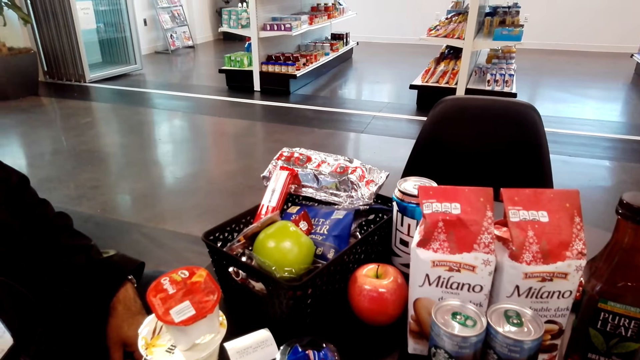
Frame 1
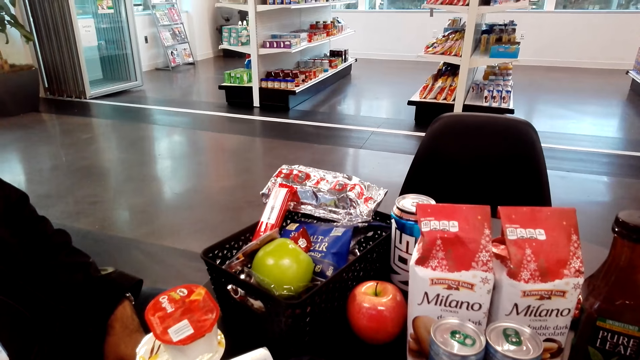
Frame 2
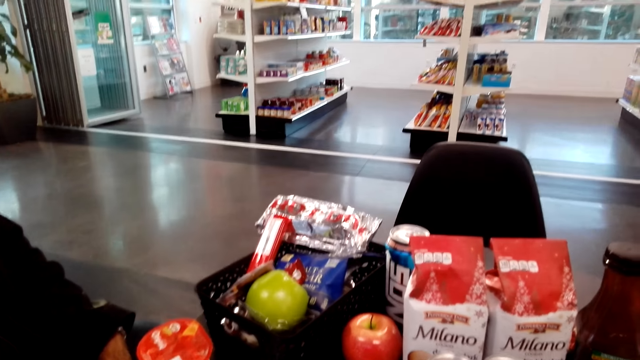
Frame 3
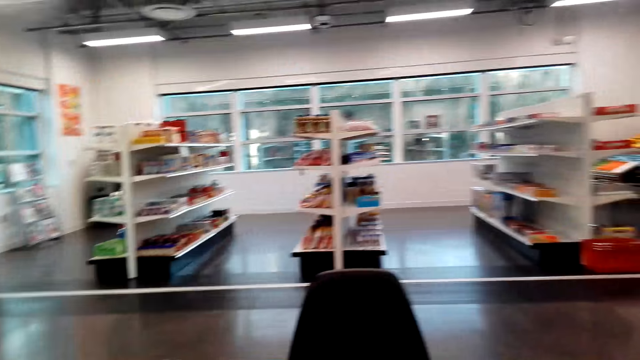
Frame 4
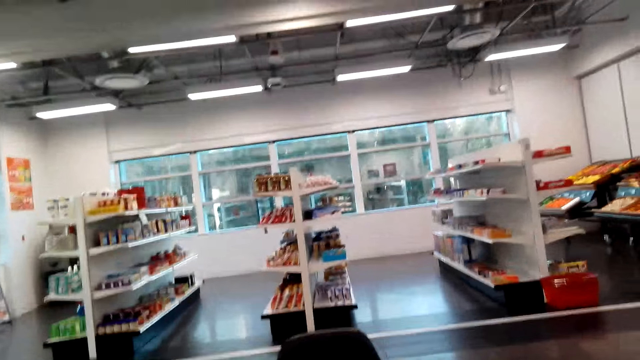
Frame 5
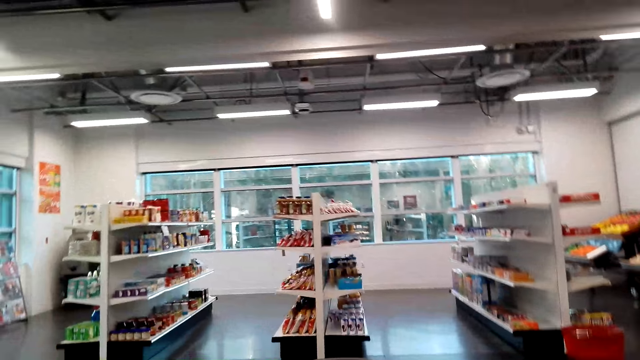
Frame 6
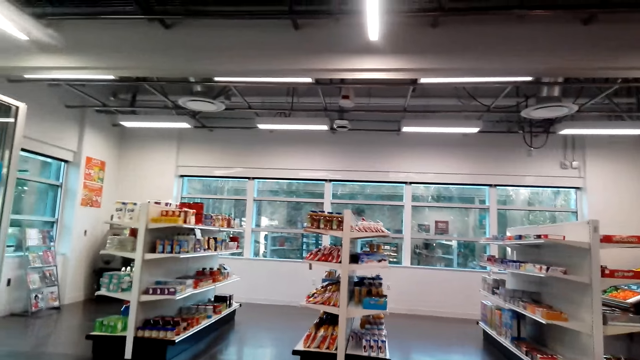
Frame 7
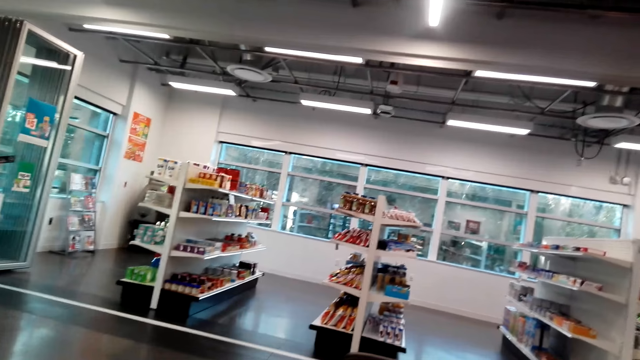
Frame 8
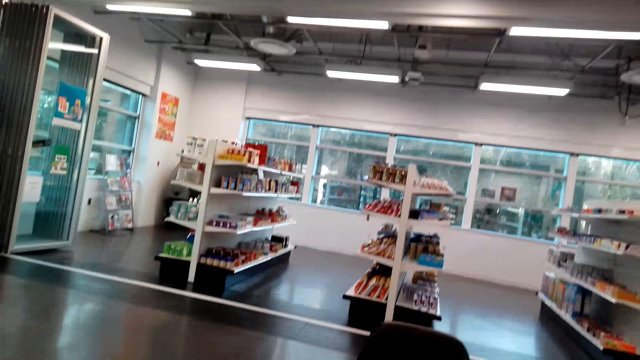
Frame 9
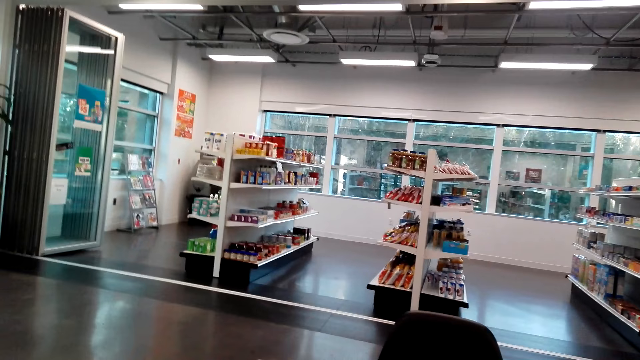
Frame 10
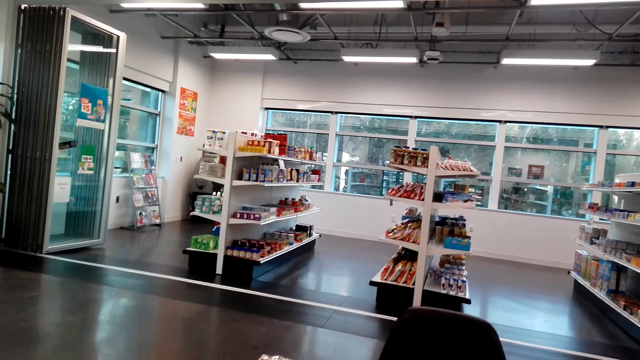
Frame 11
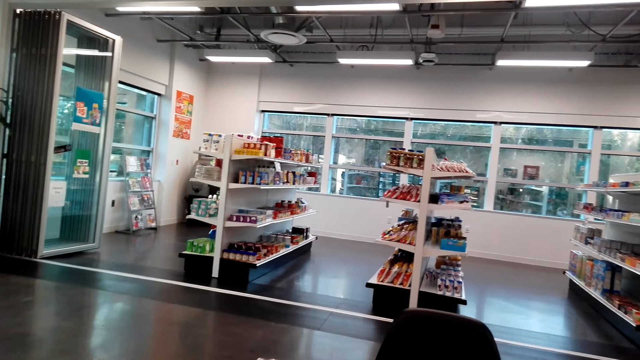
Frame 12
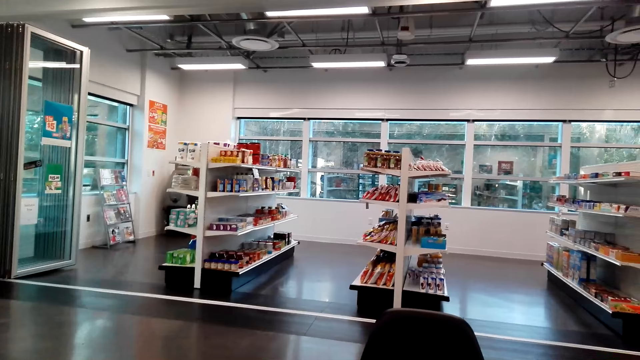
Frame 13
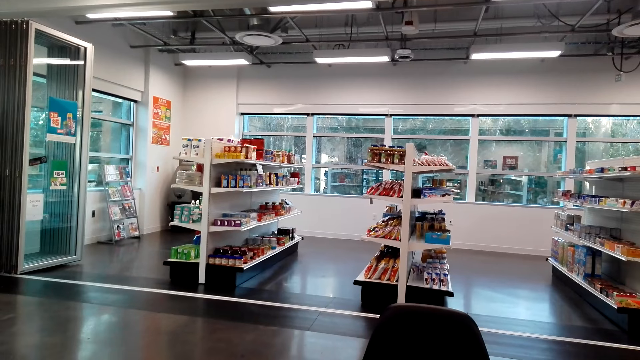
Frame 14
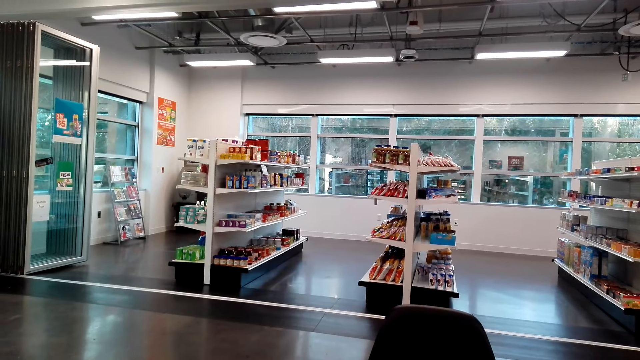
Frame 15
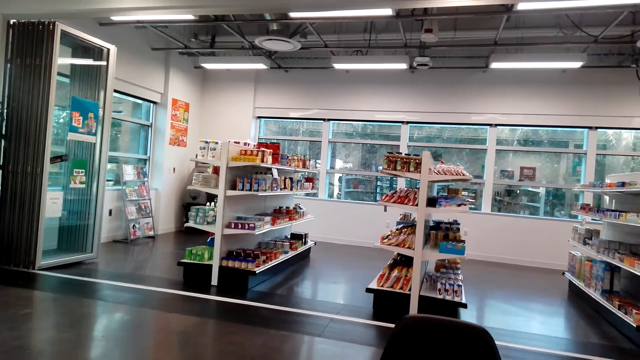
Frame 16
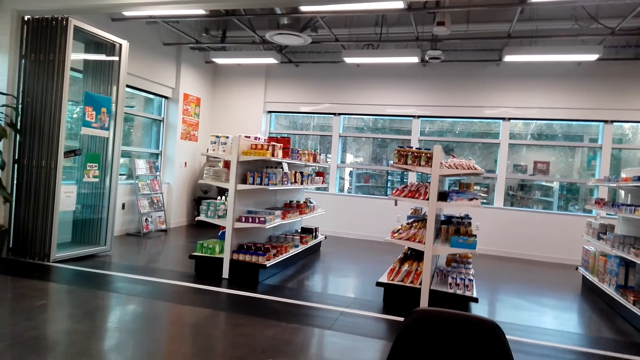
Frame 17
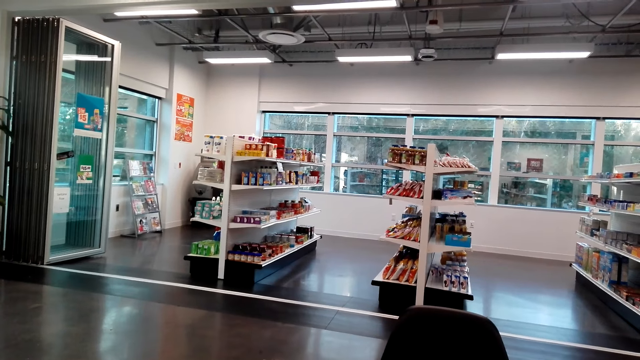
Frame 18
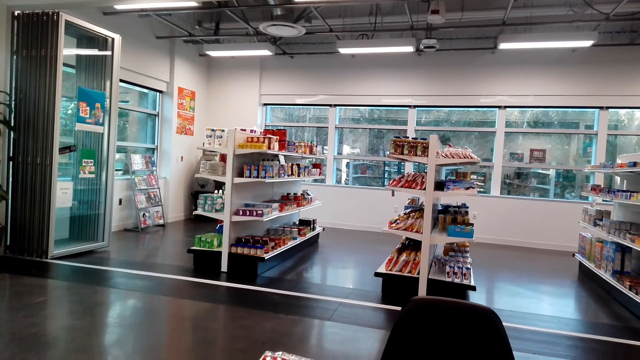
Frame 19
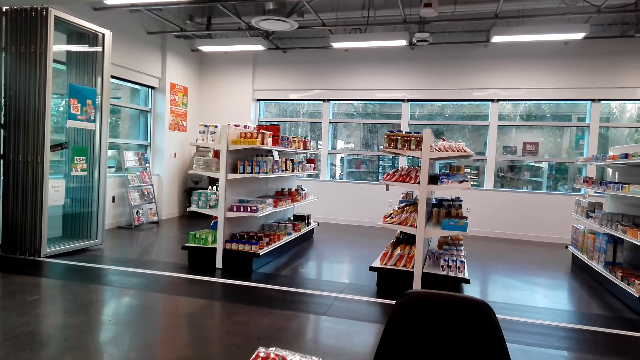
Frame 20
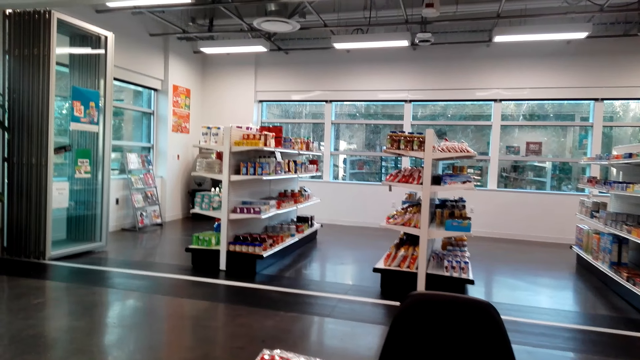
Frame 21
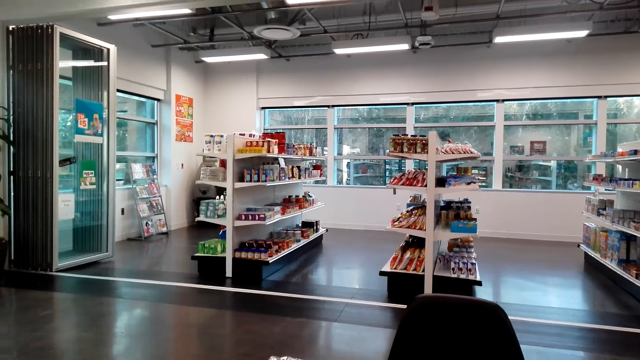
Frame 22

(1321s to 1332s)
The camera wearer looks around. They sit on the chair on the floor.

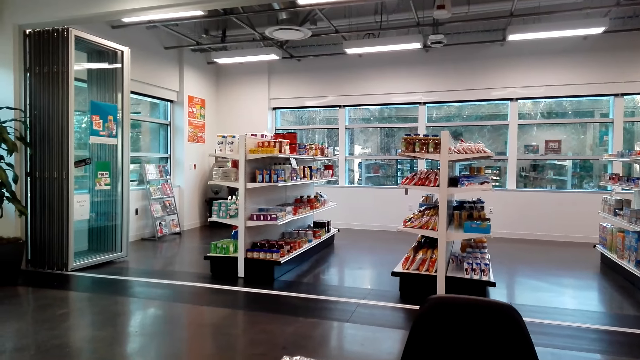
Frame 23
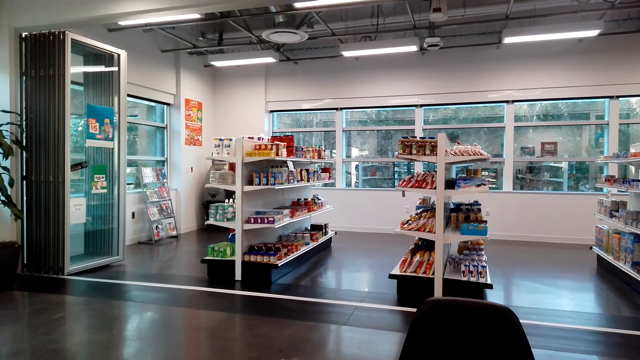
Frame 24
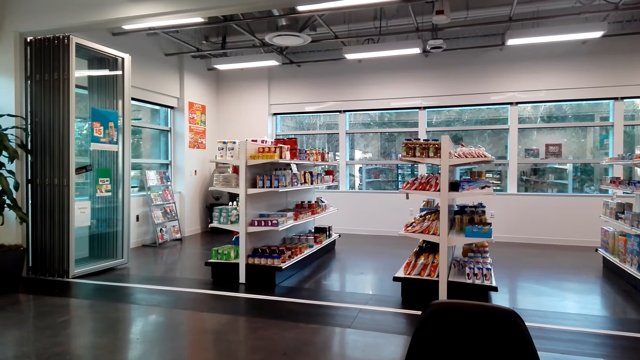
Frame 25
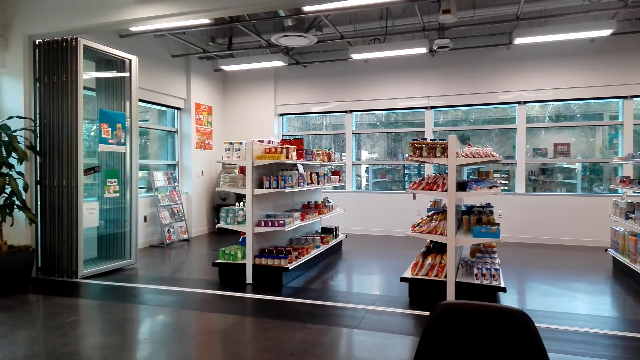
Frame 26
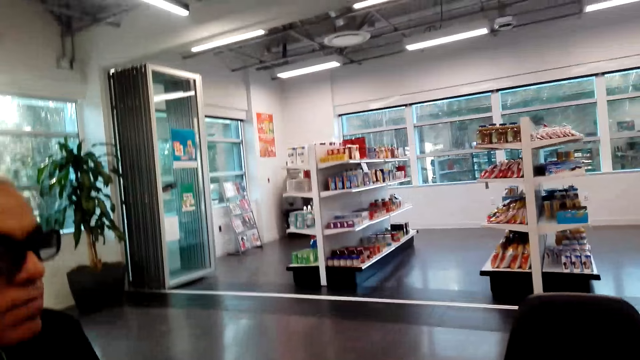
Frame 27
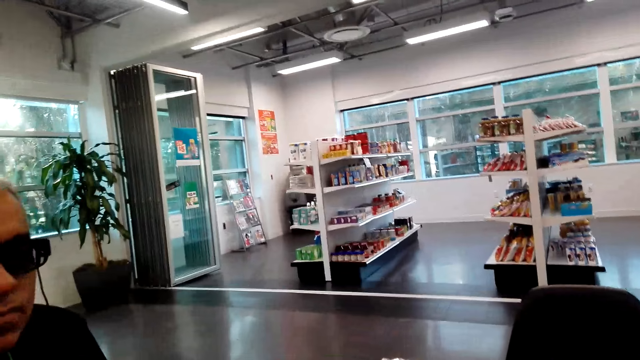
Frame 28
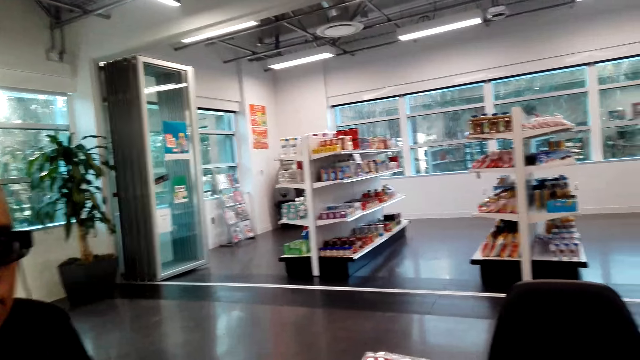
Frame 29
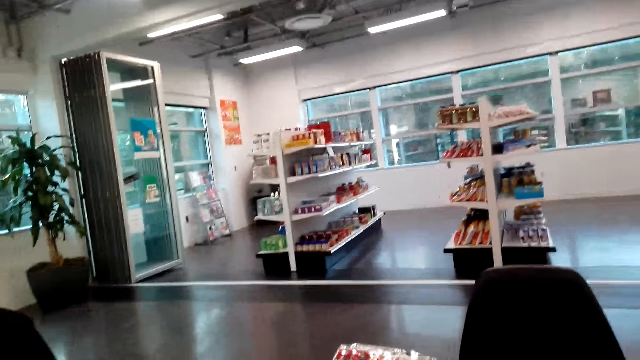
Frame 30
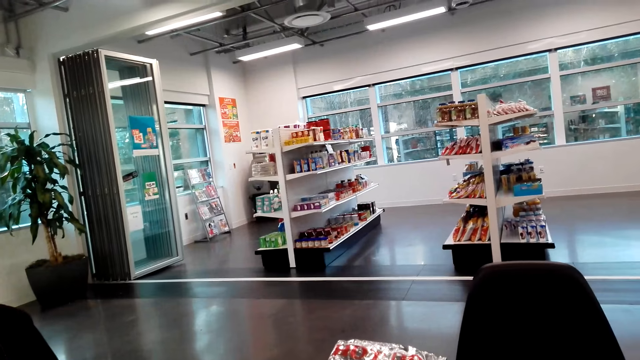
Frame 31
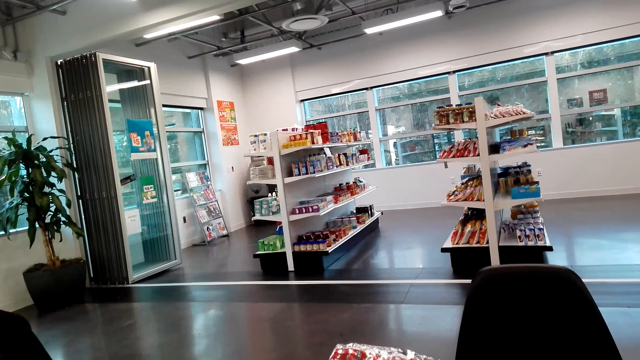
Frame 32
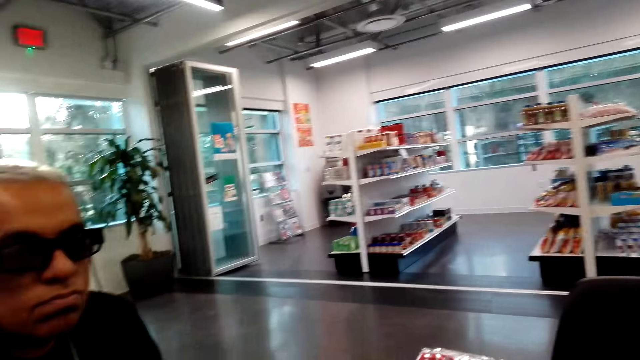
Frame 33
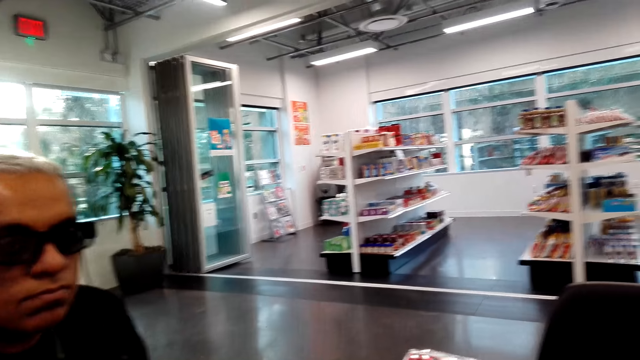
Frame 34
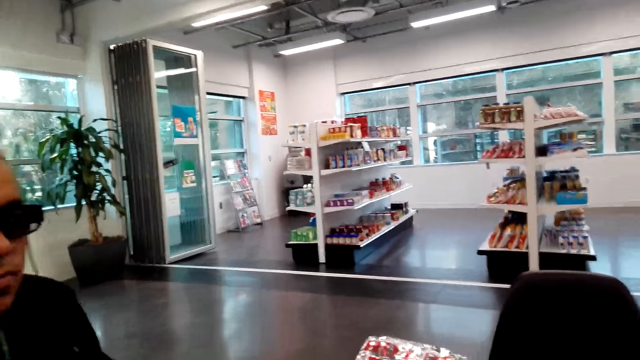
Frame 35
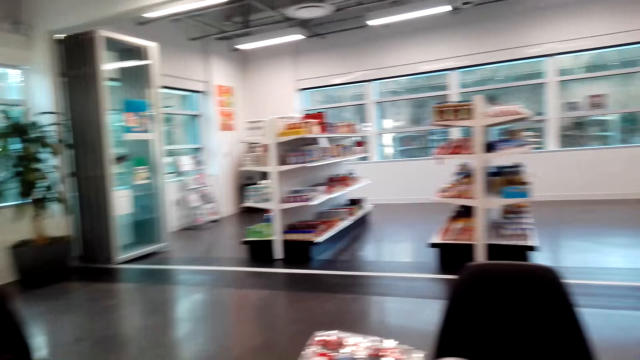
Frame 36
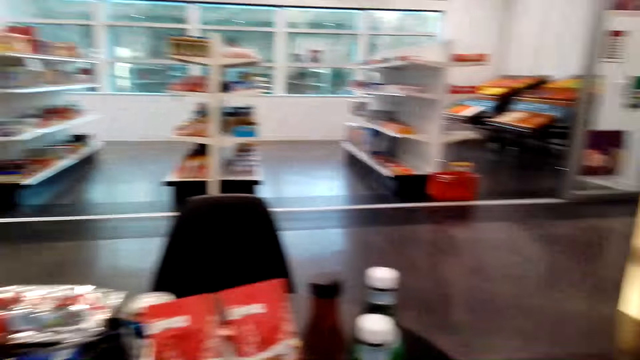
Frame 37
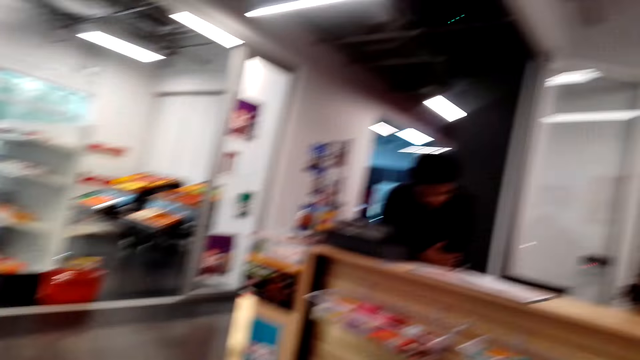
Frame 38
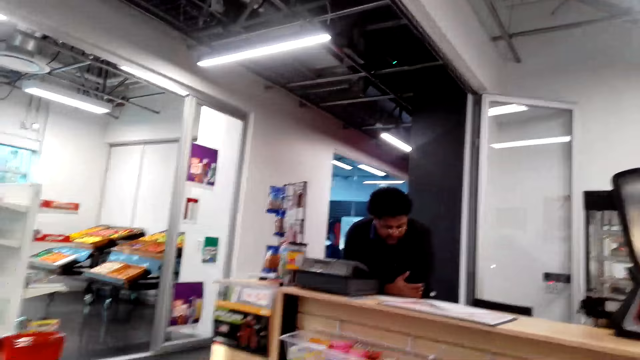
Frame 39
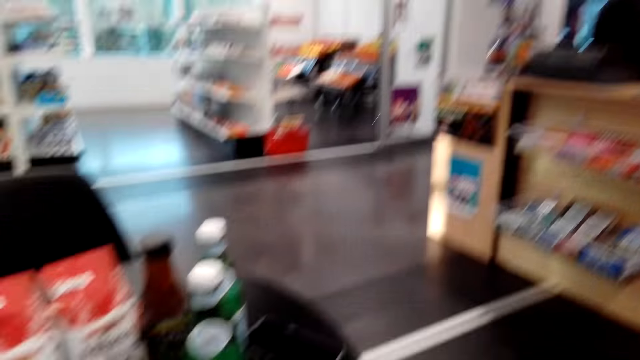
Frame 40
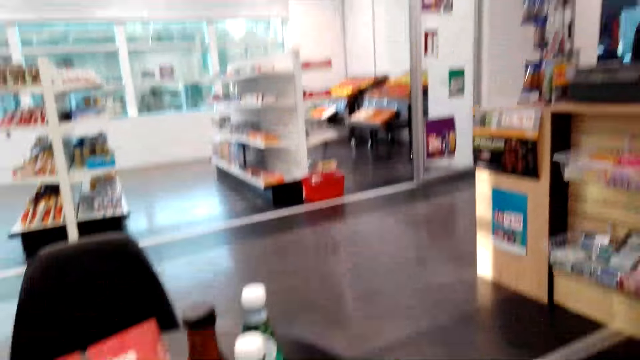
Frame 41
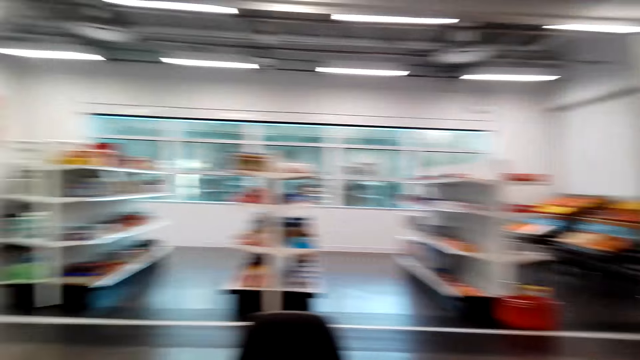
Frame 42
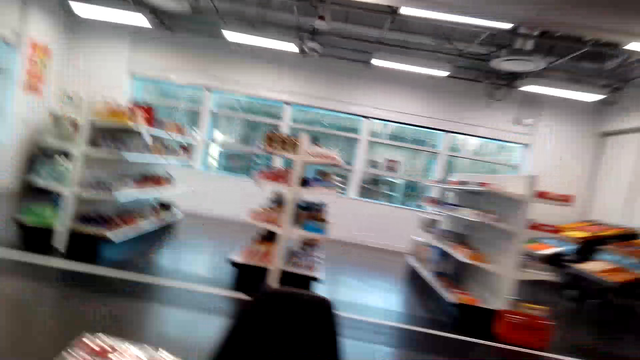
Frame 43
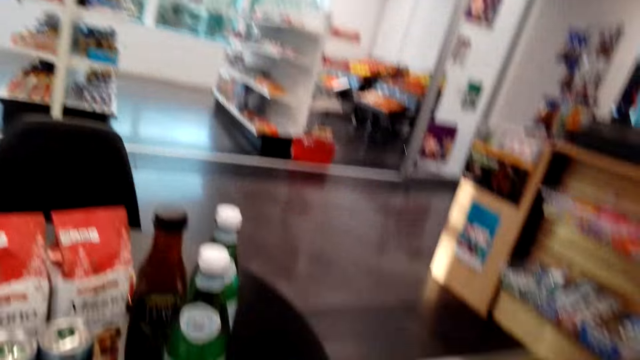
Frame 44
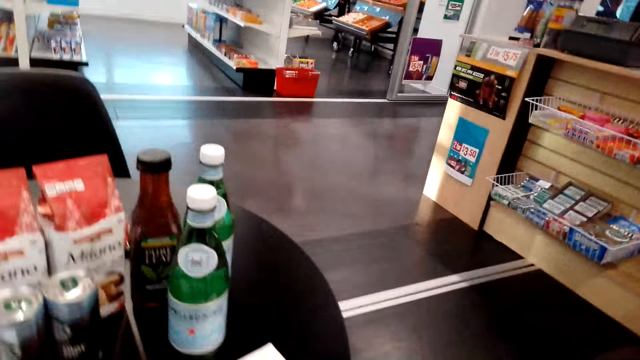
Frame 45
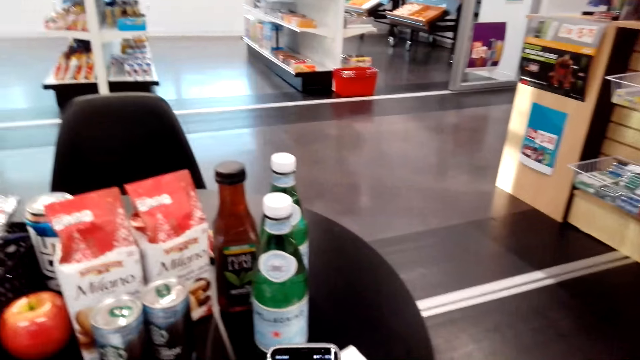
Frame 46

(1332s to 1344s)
A man sits on the chair on the floor. The camera wearer talks to the man. They sit on the chair on the floor. They look around. Another man stands on the floor. The camera wearer sits on the chair on the floor.
